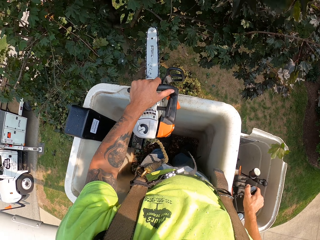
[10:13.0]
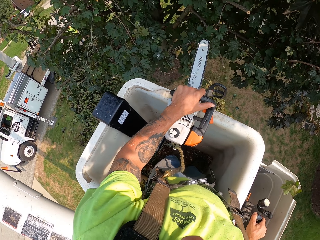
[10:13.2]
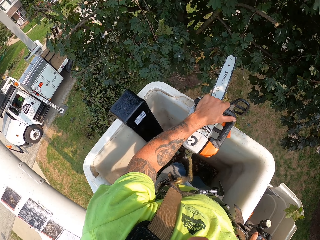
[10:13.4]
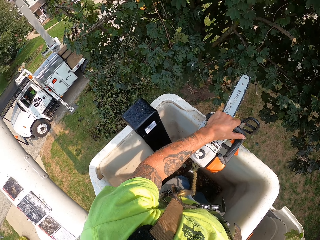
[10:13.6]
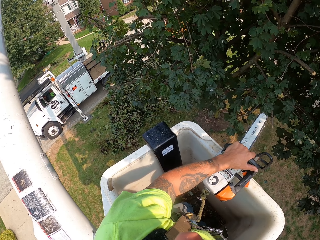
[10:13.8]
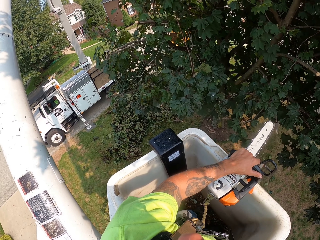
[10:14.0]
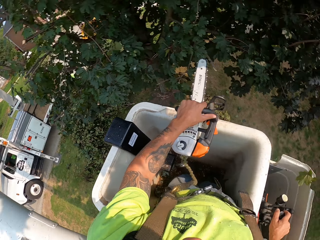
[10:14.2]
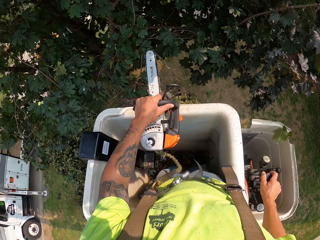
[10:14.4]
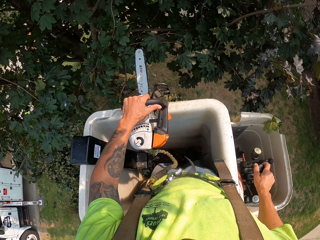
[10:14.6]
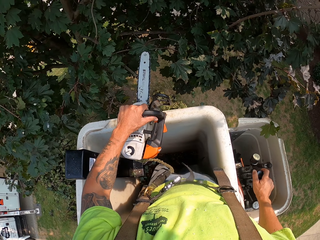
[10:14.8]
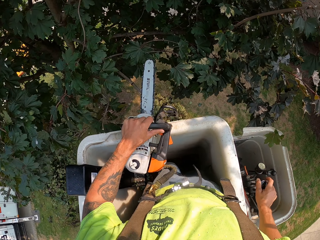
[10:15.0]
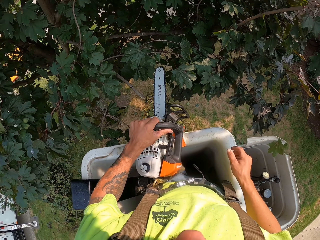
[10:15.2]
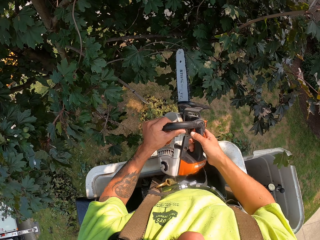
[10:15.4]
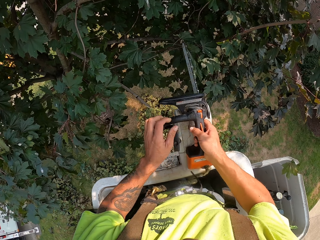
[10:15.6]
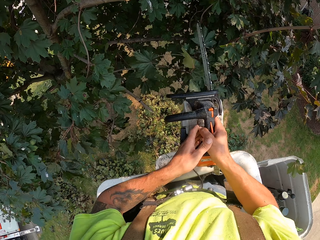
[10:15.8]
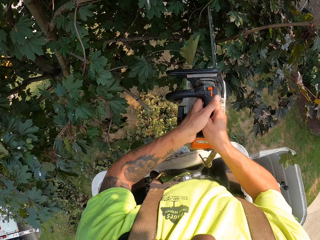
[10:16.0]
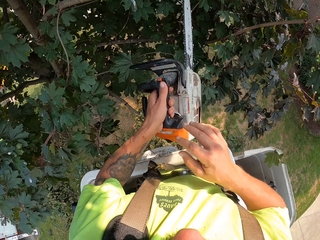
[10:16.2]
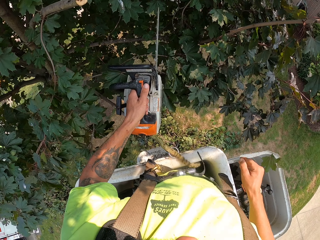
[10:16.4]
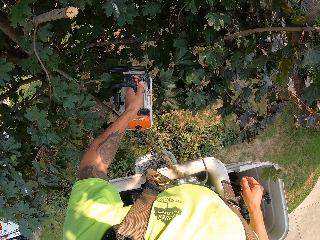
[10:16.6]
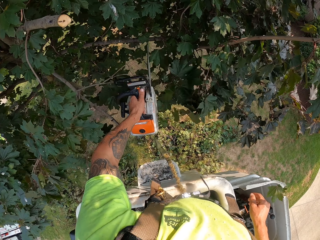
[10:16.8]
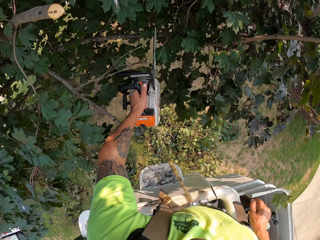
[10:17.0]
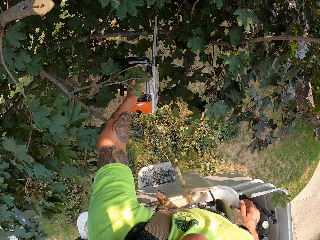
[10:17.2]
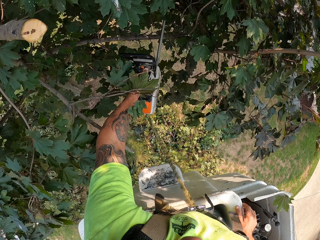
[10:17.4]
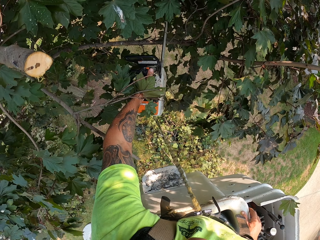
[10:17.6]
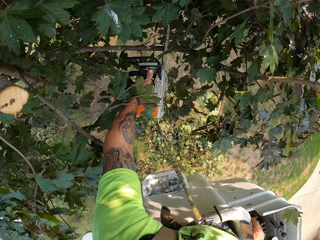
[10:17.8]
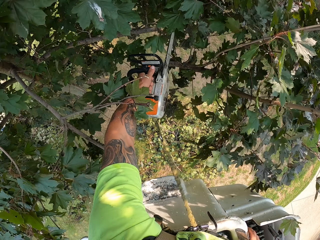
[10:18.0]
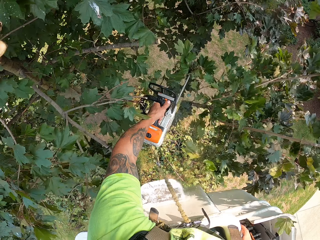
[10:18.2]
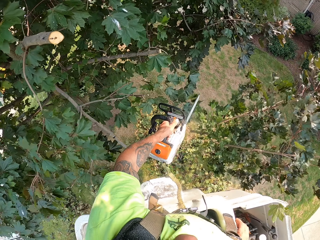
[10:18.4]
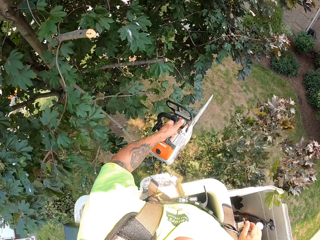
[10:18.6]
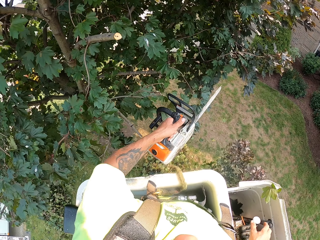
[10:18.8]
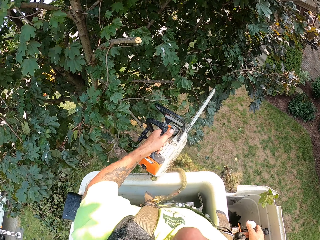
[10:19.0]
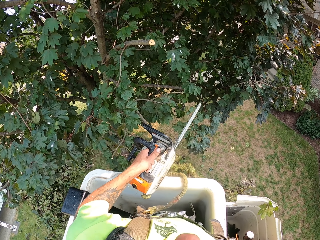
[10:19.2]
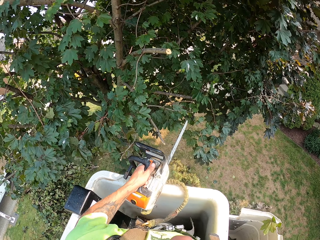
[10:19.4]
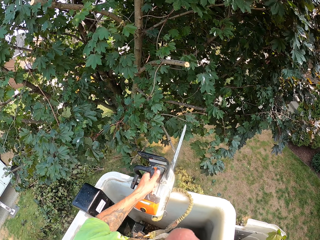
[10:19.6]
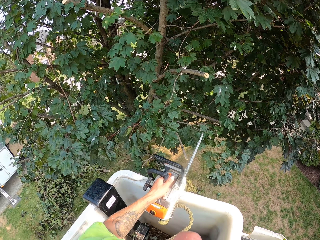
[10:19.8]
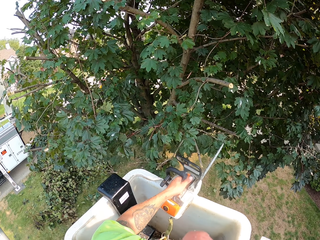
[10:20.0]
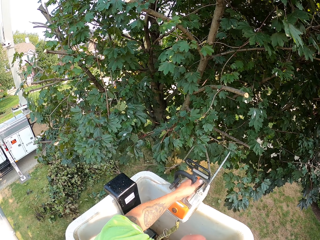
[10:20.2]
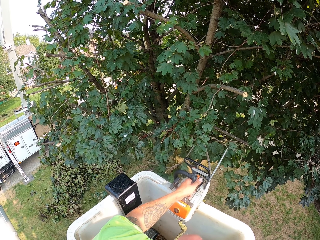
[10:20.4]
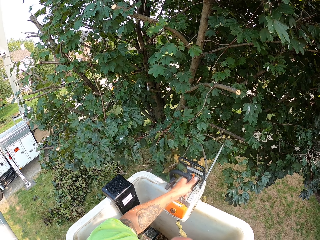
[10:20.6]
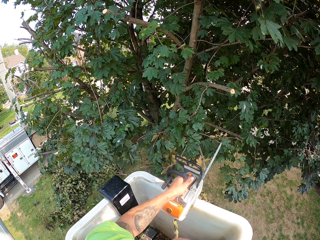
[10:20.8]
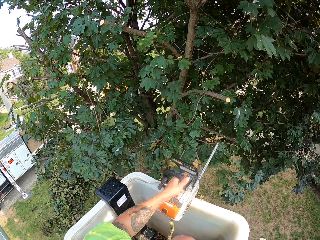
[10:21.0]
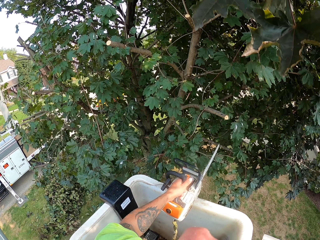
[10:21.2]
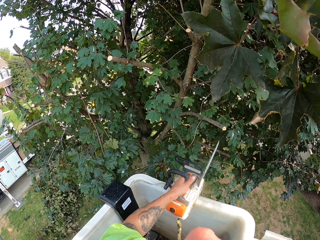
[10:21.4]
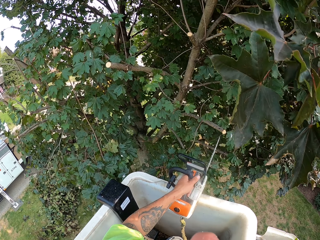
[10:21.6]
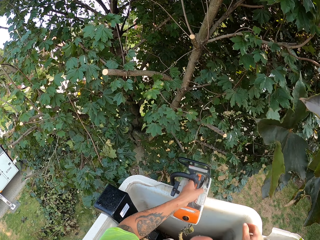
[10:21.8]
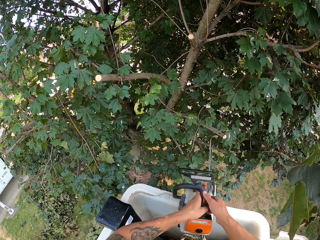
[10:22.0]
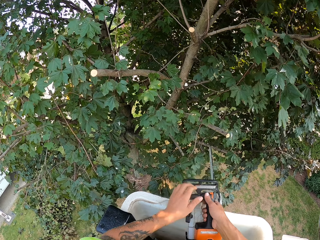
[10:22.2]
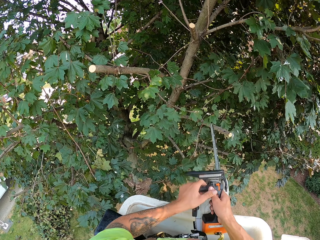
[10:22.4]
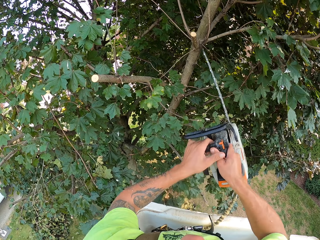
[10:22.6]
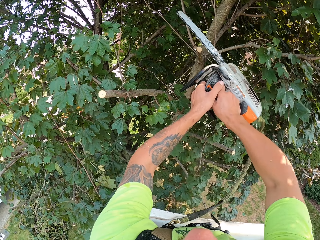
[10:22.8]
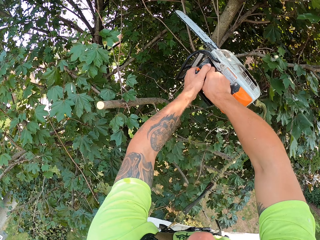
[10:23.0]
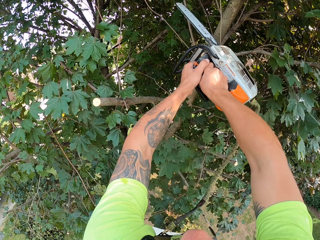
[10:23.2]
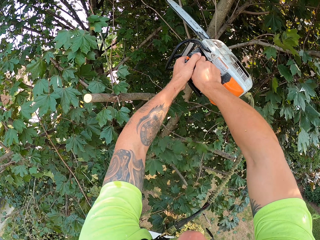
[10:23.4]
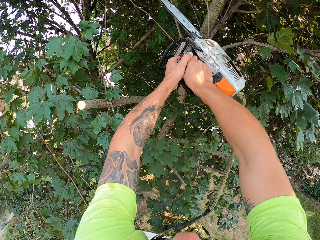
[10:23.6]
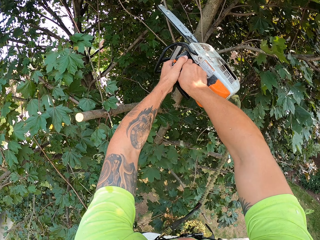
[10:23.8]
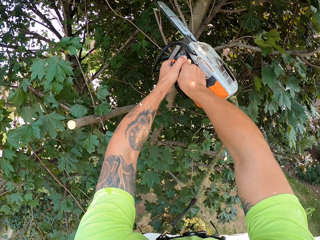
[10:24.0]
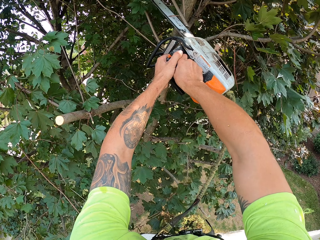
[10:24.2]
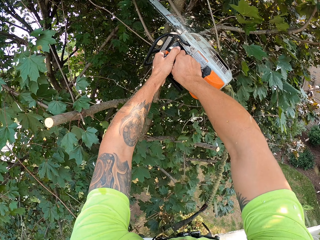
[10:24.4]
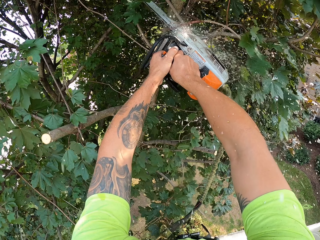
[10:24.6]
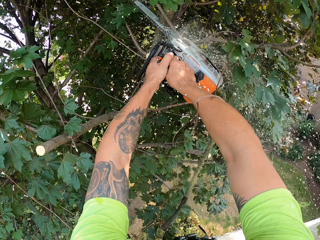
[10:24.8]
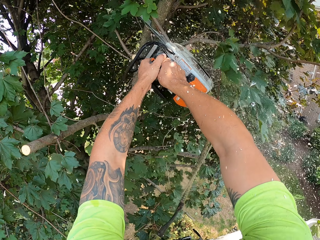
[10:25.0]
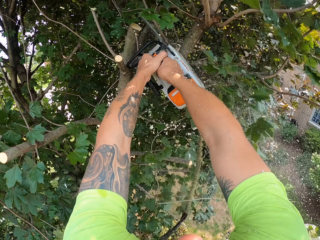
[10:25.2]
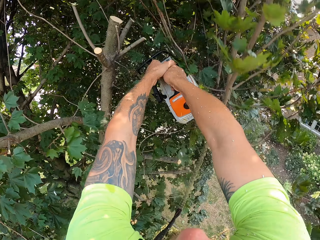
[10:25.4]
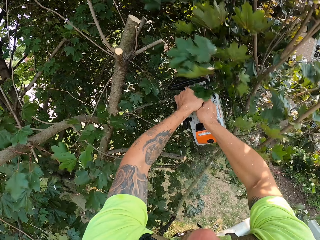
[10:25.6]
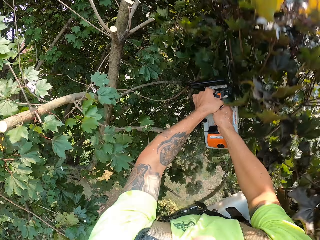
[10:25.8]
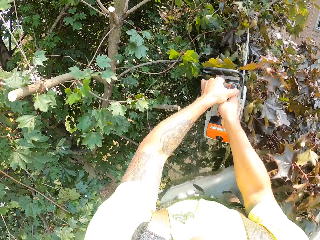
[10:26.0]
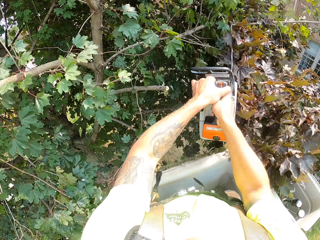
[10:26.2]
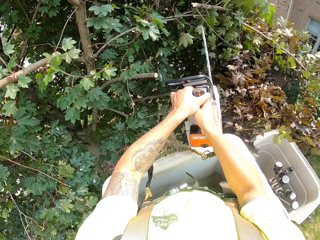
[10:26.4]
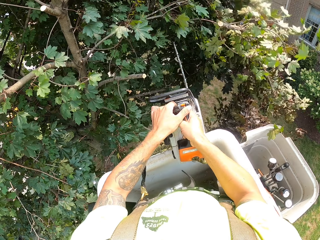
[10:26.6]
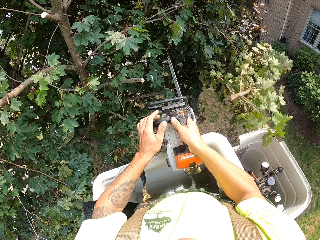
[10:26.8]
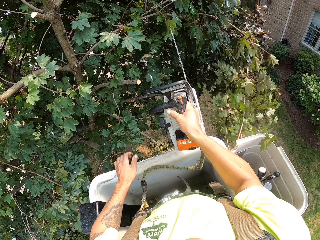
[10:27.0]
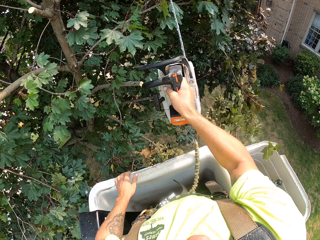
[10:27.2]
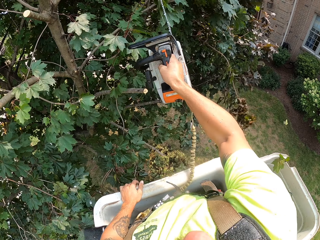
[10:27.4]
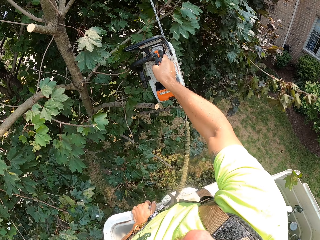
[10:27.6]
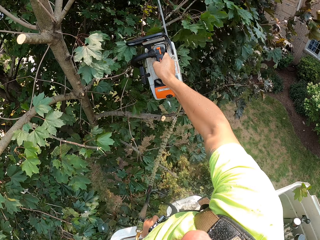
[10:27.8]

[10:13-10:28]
The camera wearer cuts a branch of the tree with the chainsaw in his left hand. He controls the bucket lift. He cuts a branch of the tree with the chainsaw in both hands.

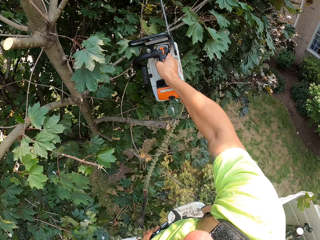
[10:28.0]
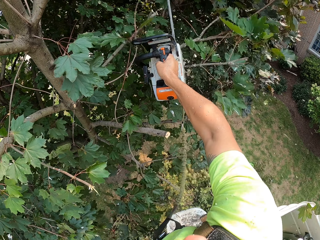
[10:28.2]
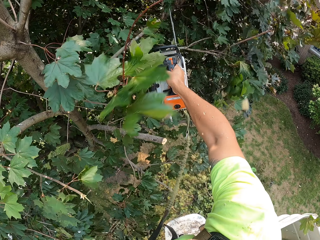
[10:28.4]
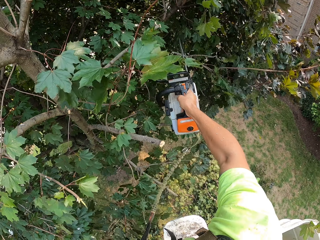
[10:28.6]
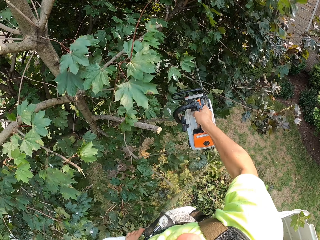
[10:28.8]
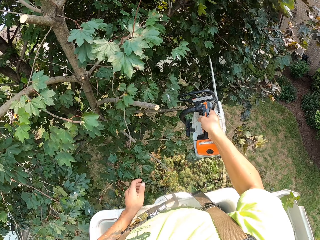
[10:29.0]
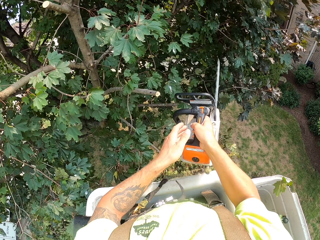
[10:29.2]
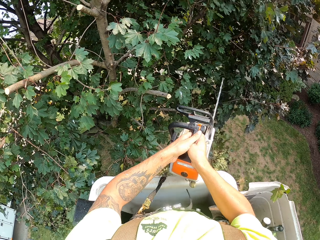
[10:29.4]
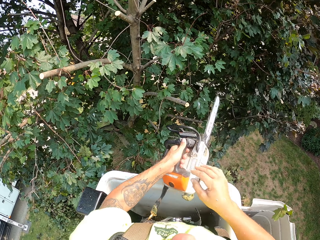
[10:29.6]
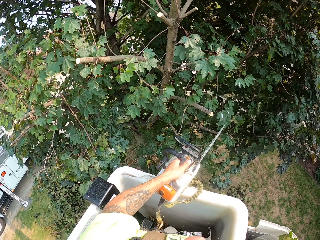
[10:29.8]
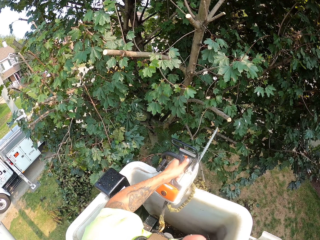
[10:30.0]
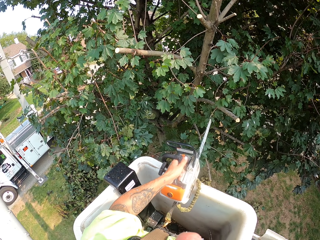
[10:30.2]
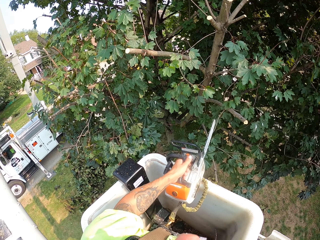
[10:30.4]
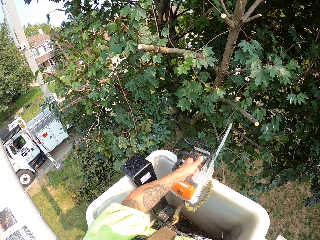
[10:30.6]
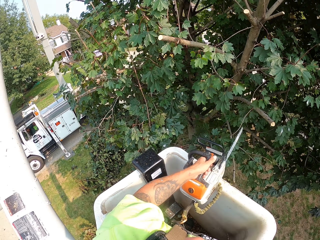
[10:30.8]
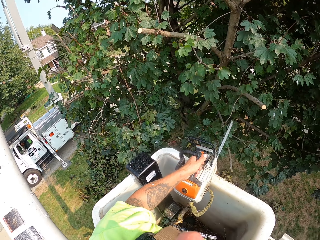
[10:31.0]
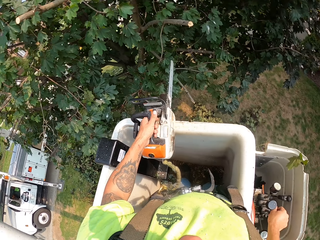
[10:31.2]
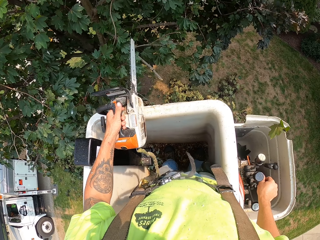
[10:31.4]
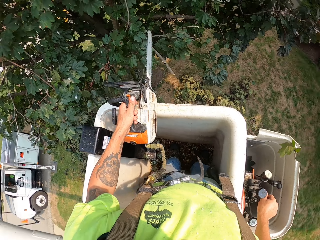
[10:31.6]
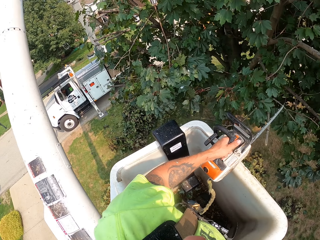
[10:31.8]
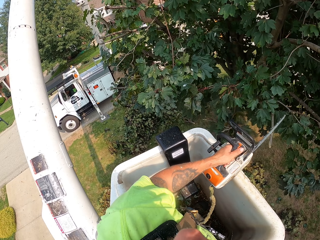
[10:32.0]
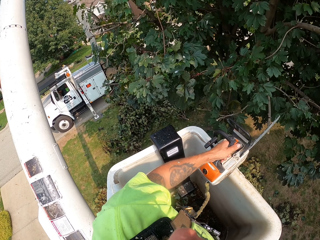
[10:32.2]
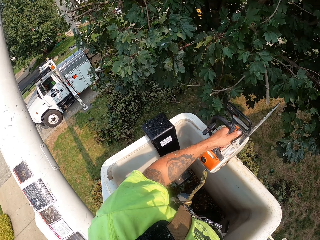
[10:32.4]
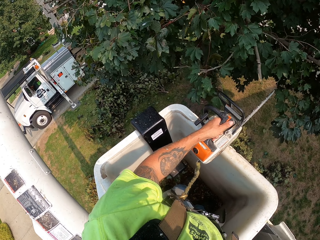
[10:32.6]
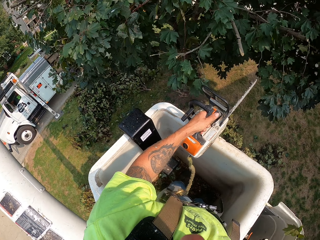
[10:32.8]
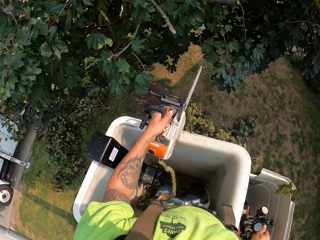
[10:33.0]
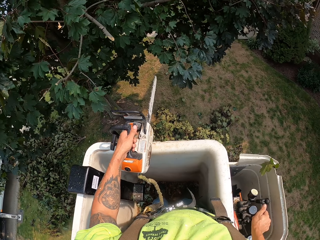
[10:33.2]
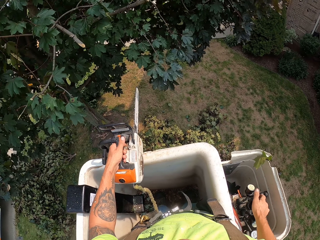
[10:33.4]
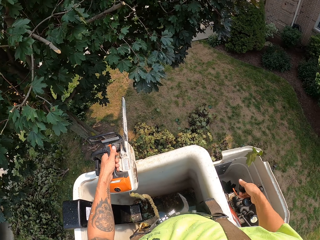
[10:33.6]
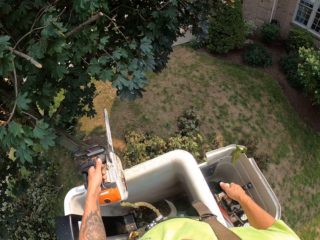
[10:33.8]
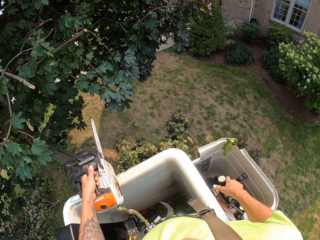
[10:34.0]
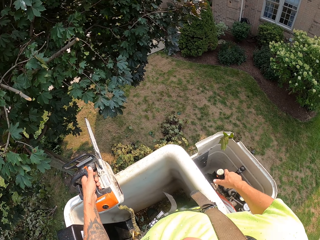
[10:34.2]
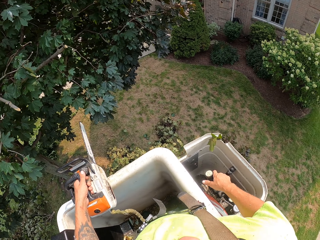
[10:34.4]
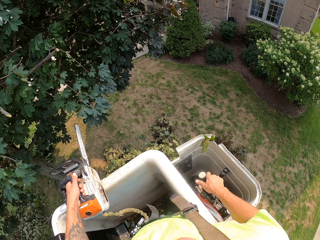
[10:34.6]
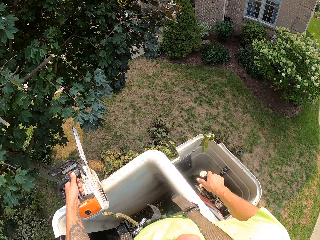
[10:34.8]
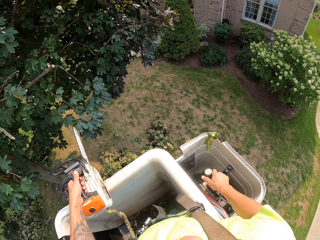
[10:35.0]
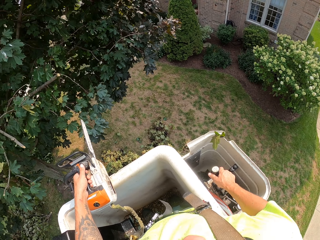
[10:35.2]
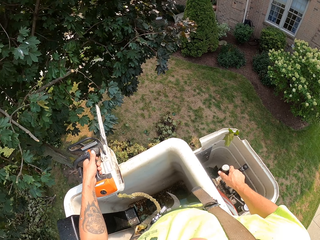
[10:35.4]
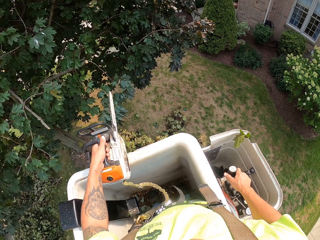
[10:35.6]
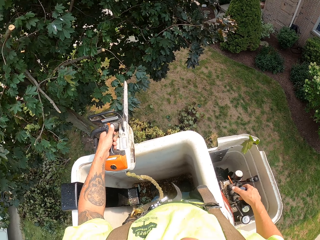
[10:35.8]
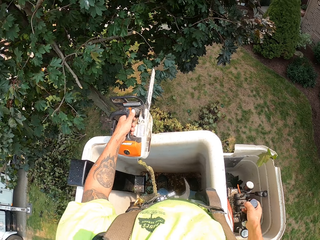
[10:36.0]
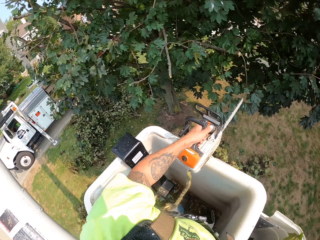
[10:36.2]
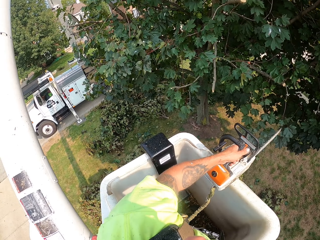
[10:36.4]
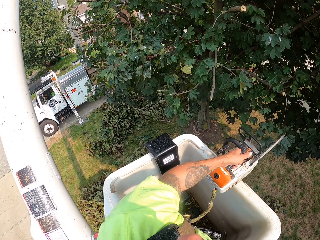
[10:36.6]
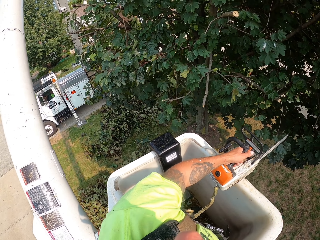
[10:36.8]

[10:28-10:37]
The camera wearer transfers the chainsaw to the left hand. He operates the boom lift with his right hand.
